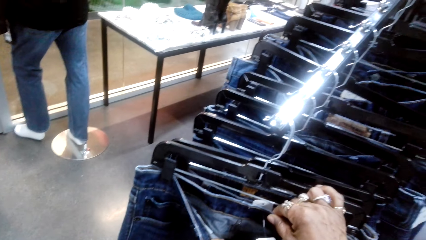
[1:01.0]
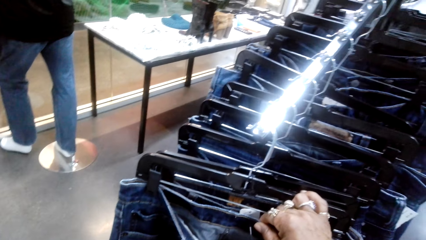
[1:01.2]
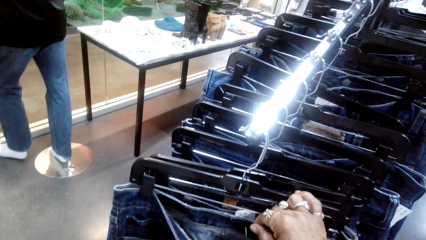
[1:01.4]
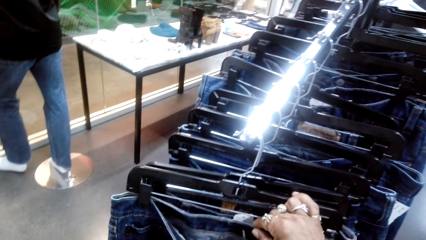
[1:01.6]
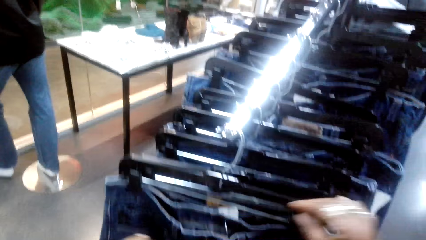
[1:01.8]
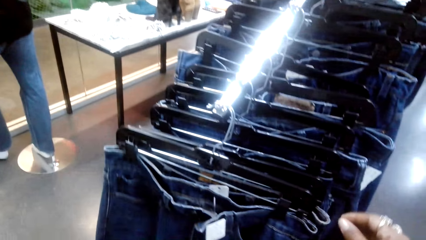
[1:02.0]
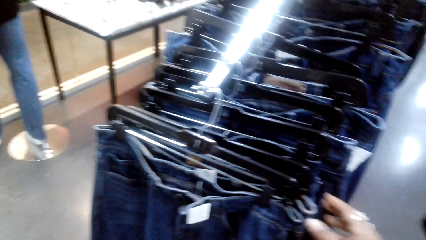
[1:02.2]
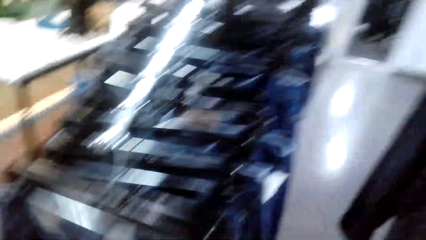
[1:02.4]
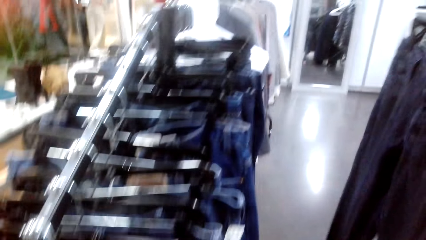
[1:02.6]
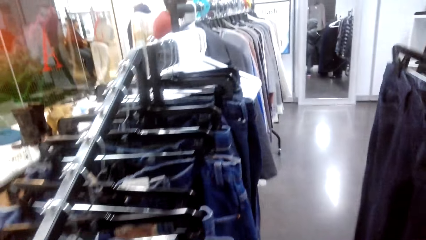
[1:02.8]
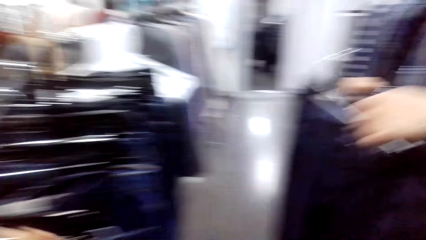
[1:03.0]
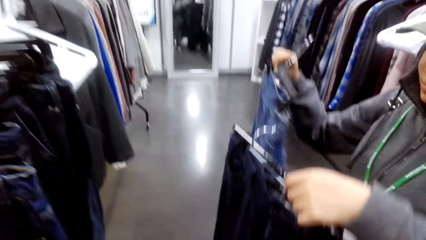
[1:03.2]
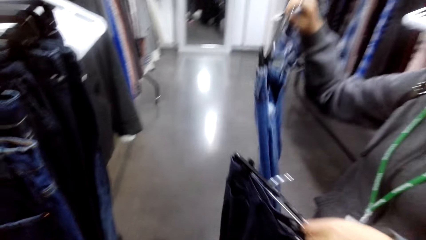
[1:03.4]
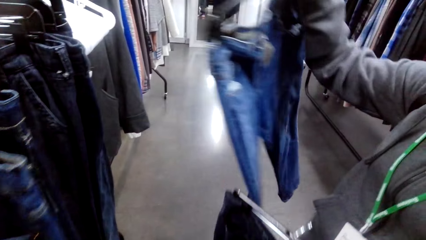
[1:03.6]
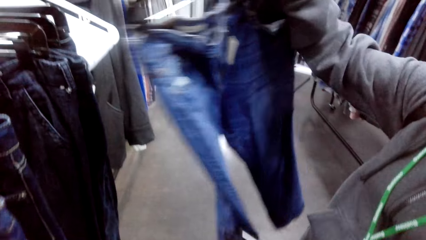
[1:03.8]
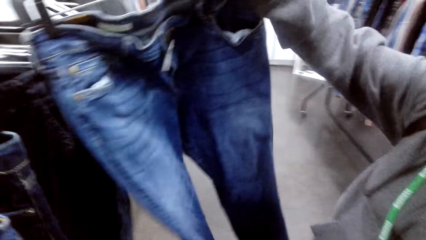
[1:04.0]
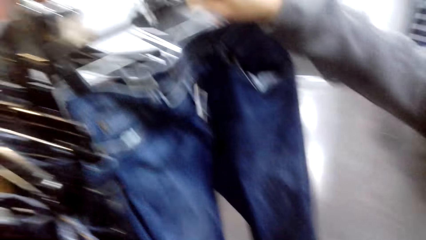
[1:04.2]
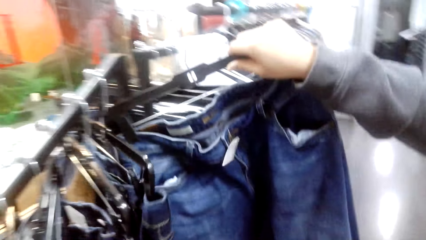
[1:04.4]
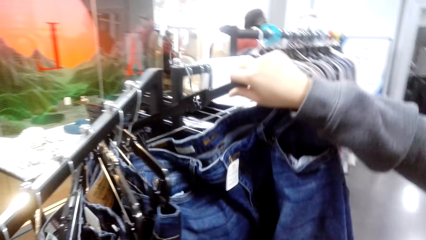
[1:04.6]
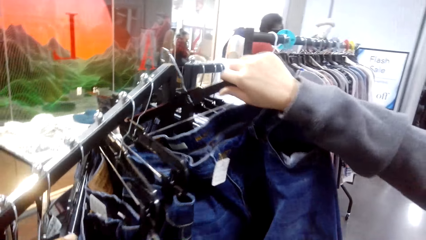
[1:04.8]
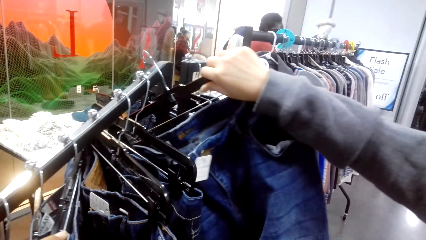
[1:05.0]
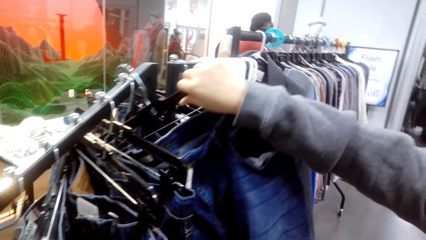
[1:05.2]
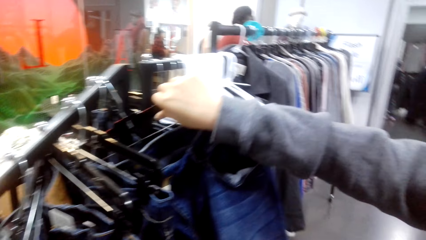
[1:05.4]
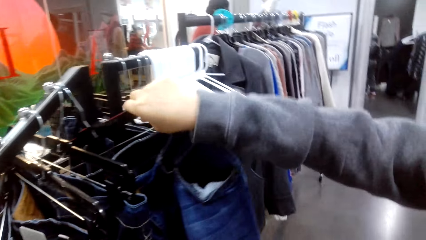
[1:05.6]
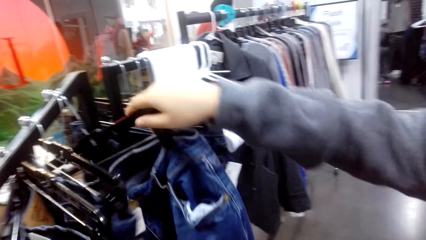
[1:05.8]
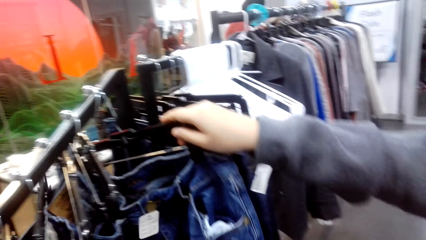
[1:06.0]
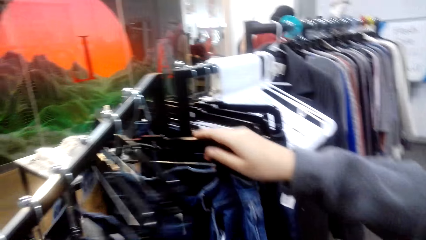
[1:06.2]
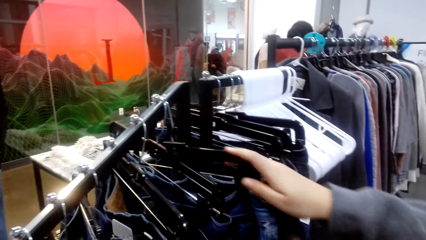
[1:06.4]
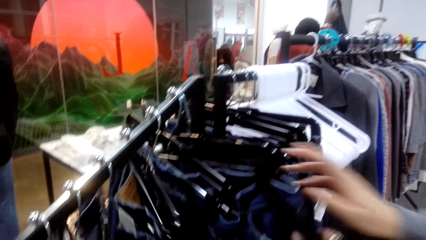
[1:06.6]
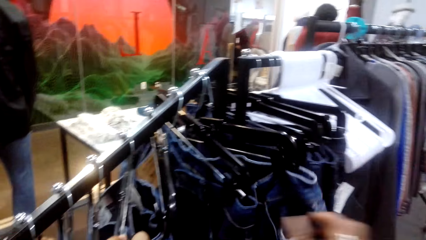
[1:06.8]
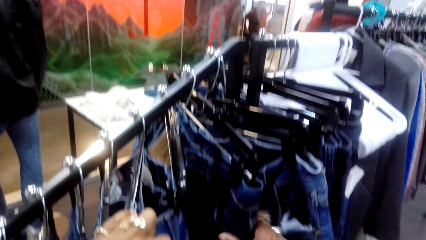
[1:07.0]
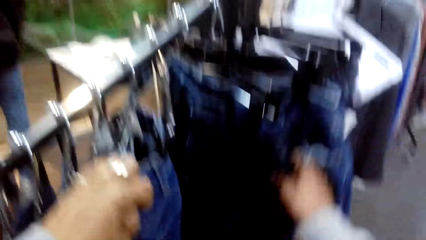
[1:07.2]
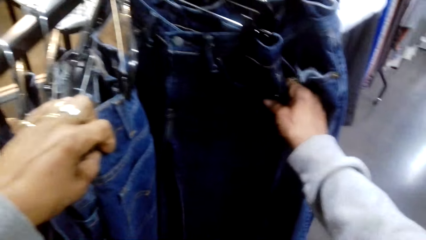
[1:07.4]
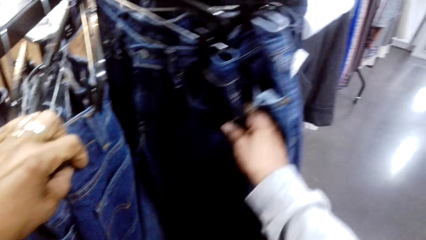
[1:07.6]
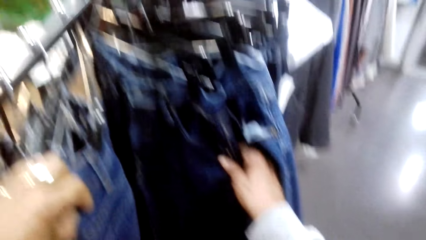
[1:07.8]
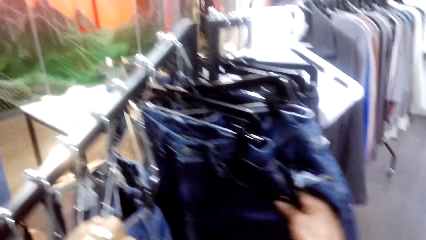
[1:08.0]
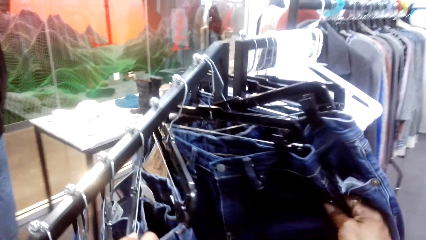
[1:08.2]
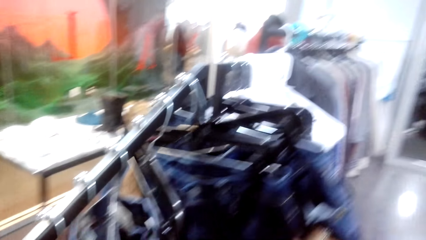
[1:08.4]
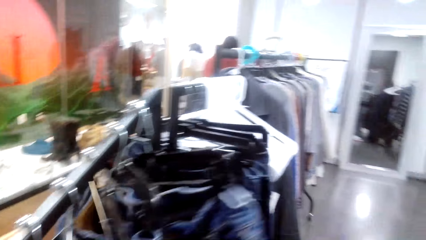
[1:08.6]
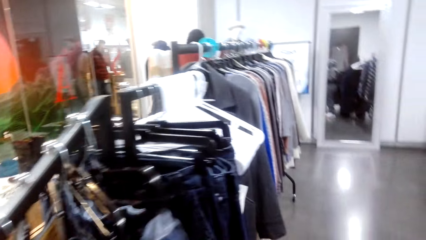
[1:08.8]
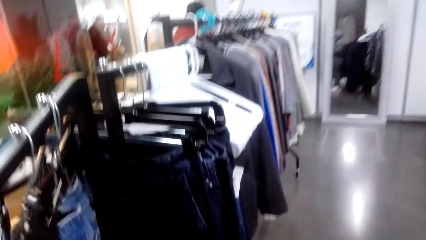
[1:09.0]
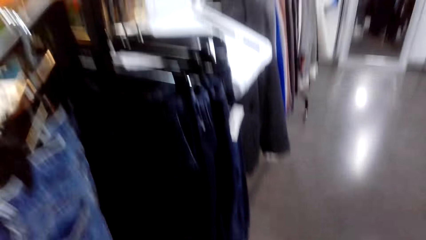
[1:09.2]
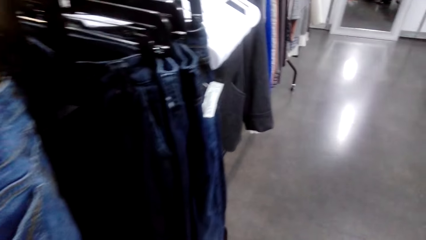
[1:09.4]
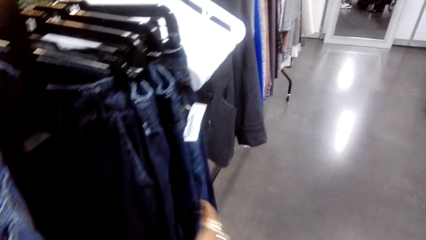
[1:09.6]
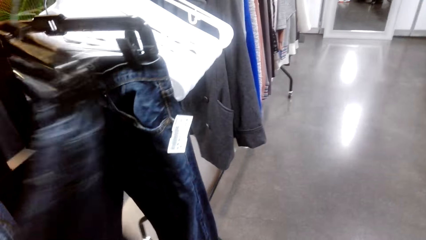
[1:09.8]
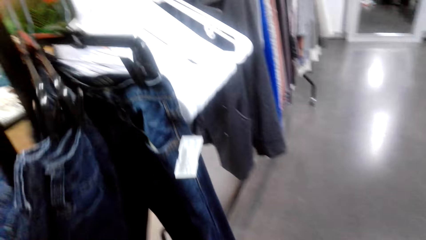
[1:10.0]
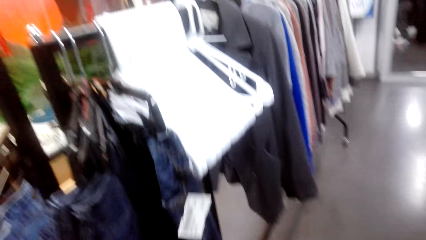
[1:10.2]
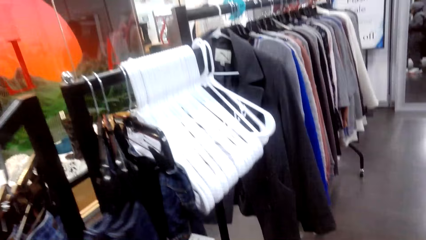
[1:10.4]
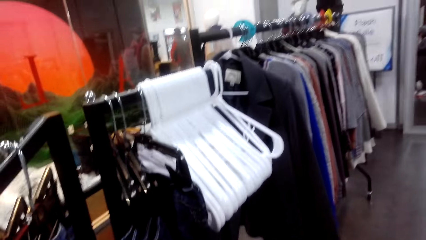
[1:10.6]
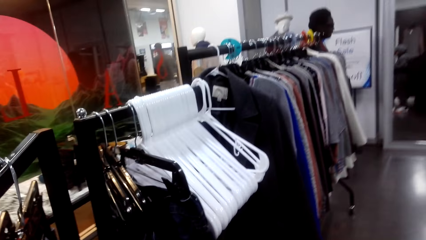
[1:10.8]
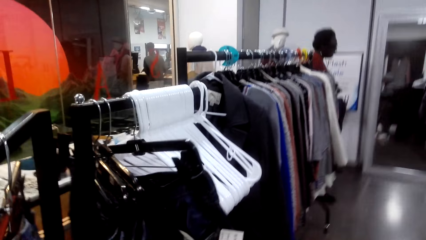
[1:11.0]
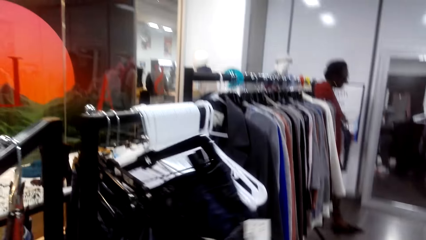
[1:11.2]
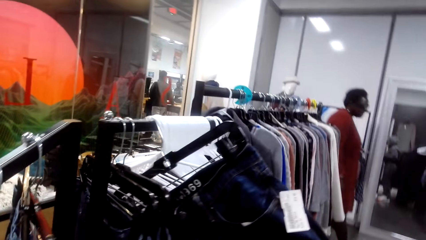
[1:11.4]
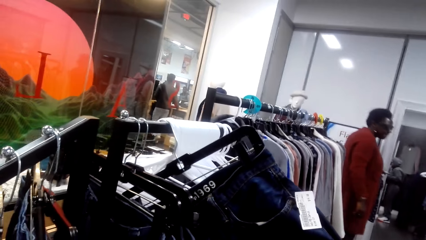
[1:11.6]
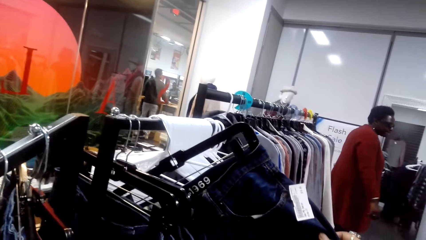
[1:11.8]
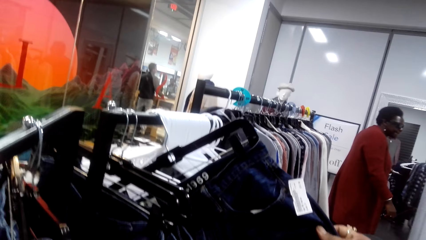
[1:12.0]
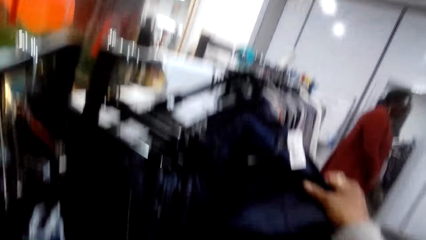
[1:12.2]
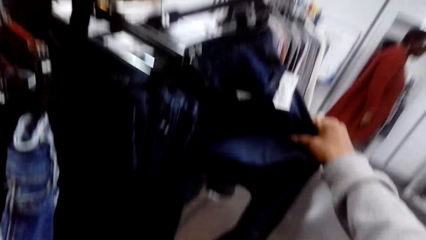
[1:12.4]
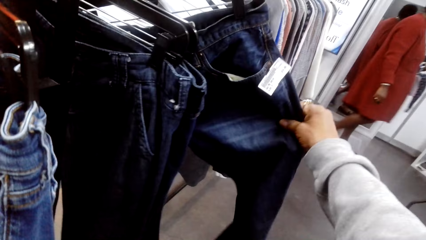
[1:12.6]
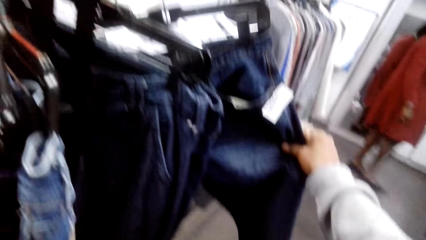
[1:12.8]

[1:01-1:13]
A person puts back a trouser or jeans on the clothes rack. The camera wearer touches the jeans.

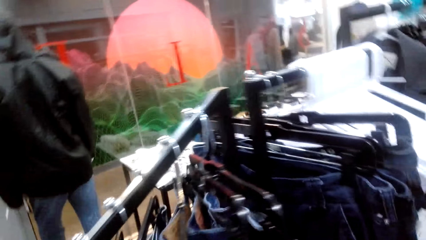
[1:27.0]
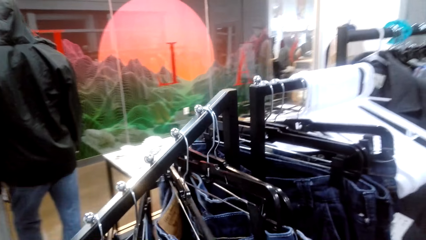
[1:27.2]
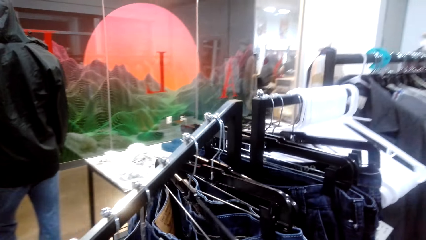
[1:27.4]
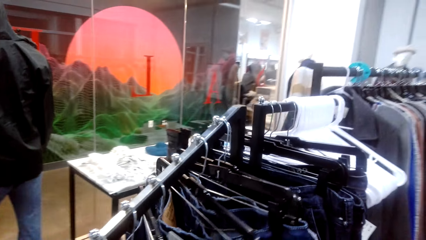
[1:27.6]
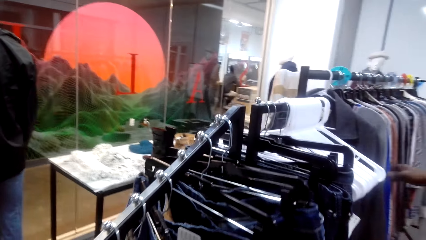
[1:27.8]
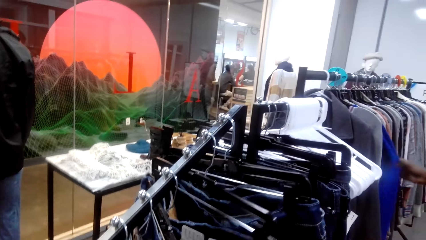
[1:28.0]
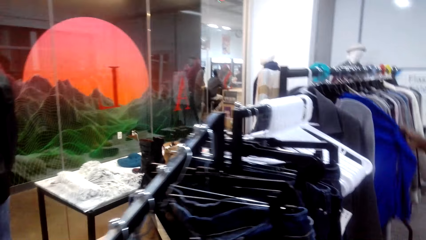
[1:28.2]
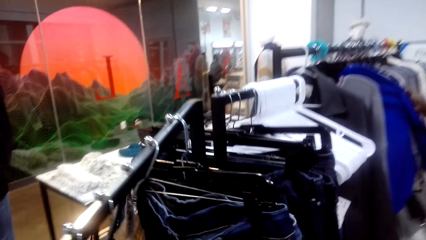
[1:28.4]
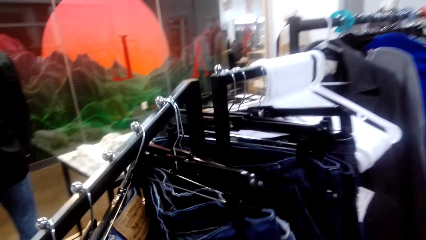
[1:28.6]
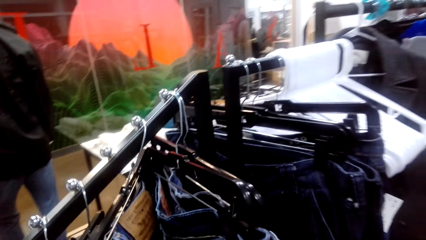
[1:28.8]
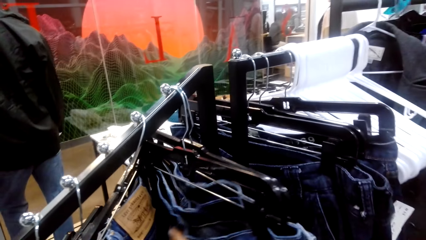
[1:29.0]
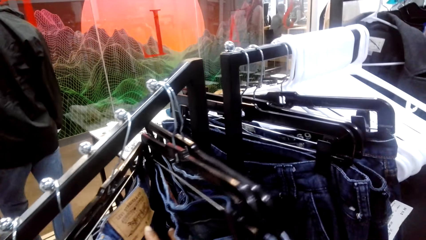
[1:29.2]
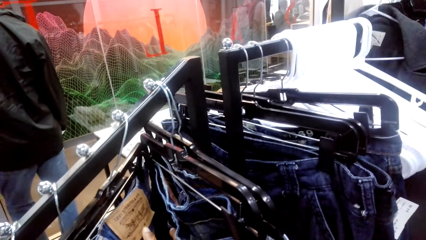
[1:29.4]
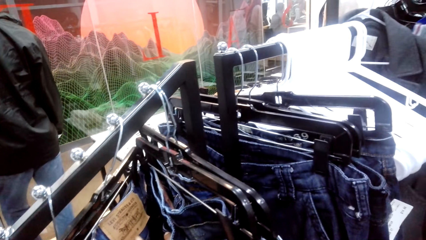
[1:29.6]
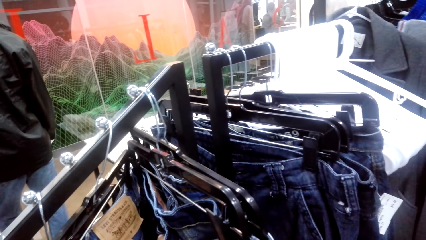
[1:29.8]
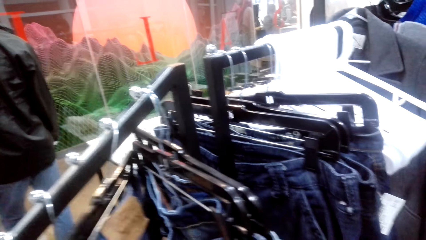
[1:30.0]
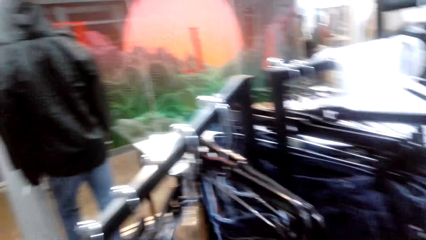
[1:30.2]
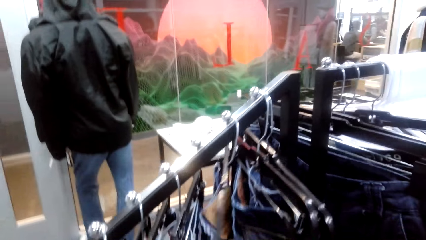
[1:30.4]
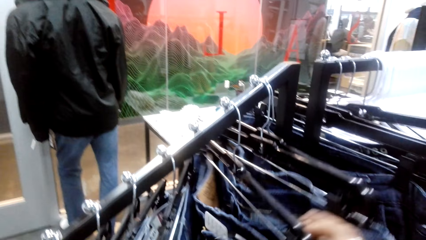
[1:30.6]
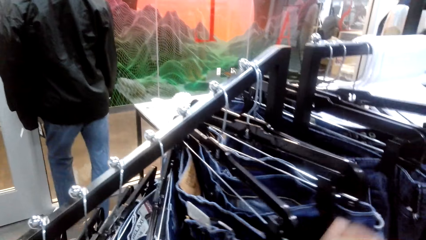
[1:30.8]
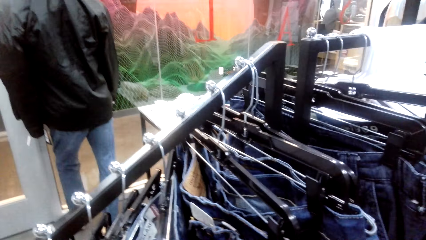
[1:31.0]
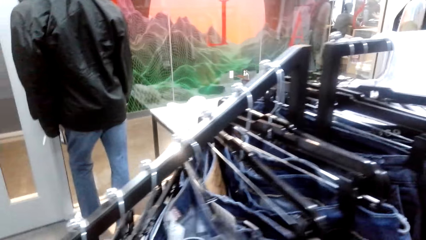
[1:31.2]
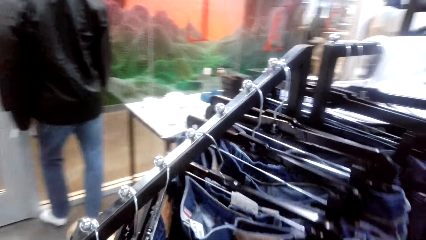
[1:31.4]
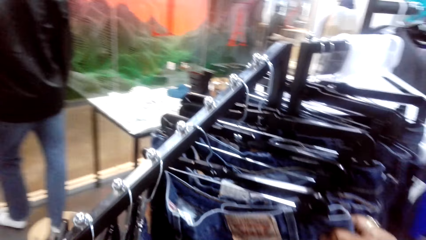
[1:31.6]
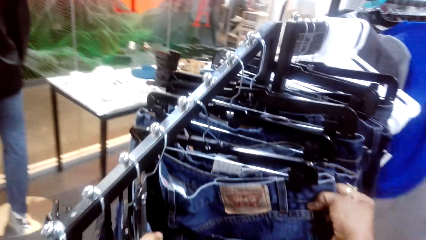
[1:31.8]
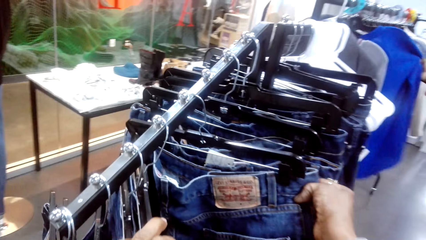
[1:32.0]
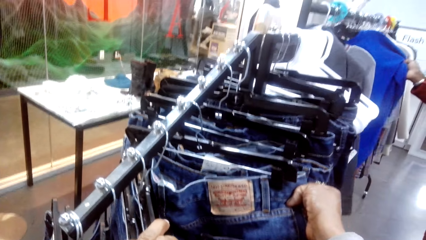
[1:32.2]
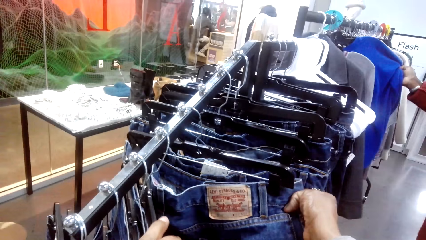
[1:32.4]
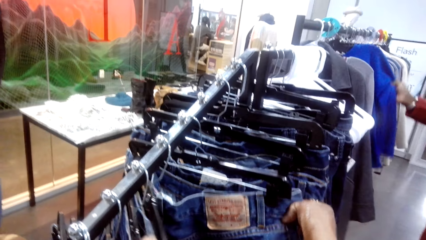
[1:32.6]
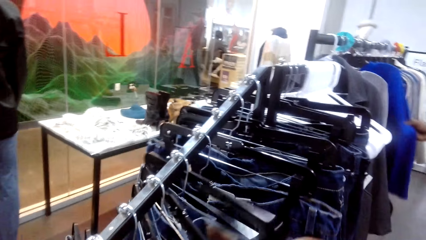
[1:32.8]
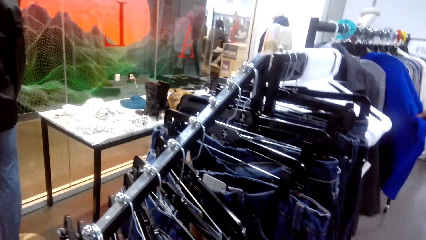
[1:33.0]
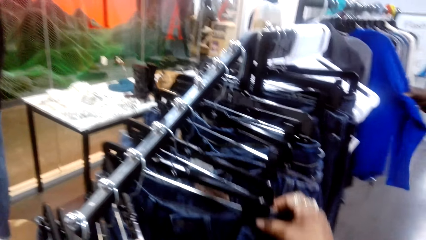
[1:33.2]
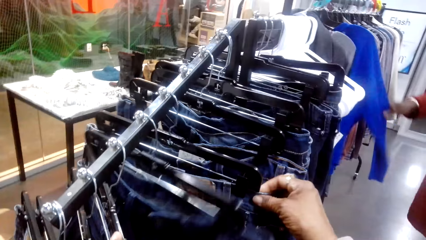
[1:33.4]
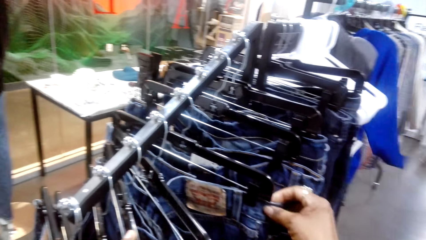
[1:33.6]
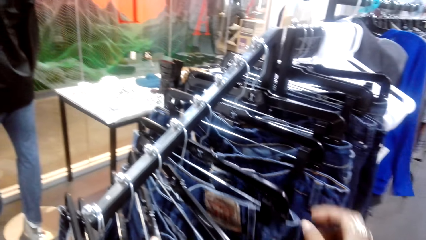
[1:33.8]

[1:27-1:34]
A person checks clothes on the clothes rack.
